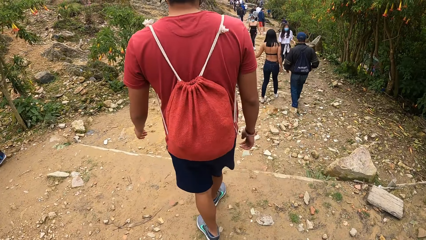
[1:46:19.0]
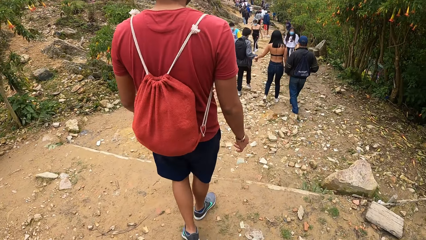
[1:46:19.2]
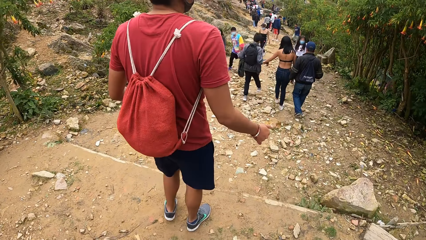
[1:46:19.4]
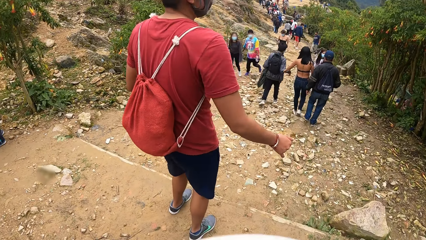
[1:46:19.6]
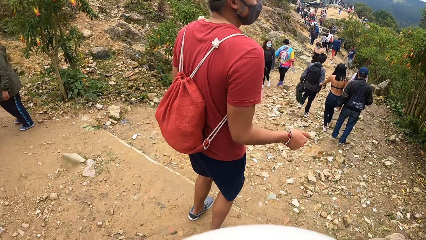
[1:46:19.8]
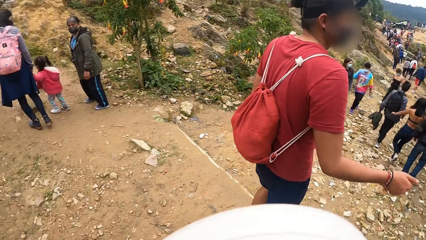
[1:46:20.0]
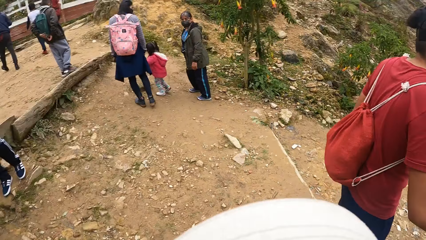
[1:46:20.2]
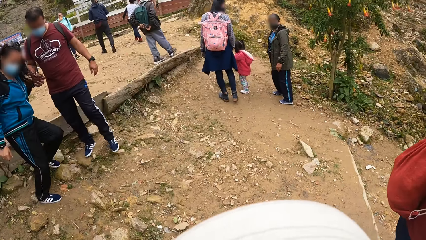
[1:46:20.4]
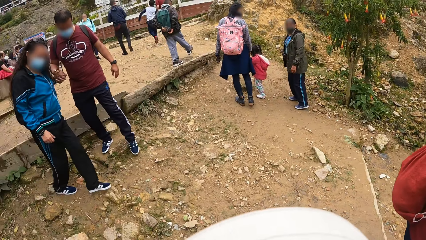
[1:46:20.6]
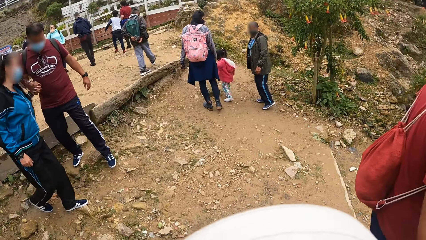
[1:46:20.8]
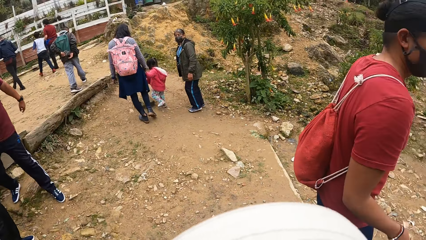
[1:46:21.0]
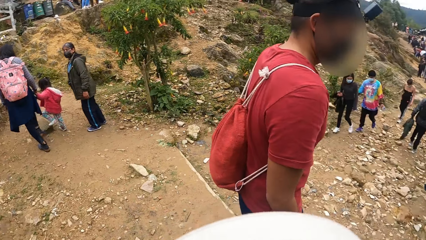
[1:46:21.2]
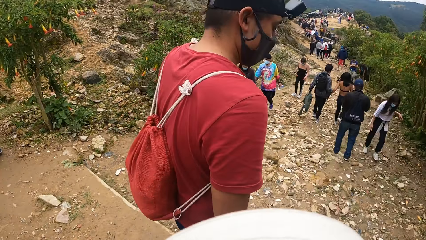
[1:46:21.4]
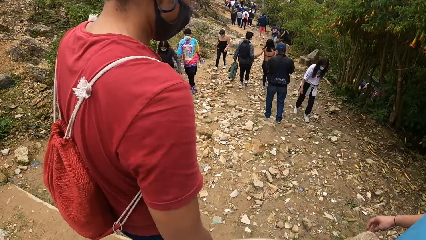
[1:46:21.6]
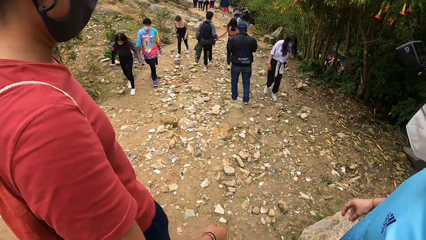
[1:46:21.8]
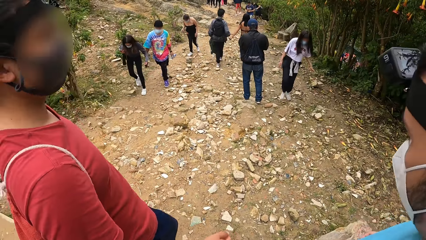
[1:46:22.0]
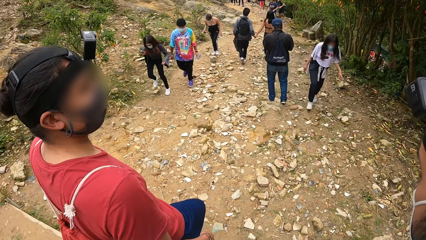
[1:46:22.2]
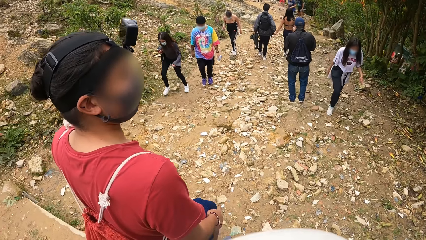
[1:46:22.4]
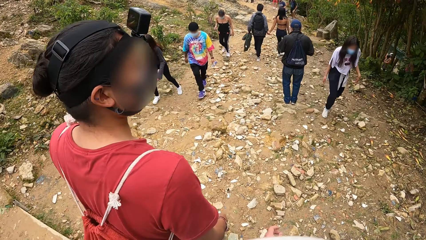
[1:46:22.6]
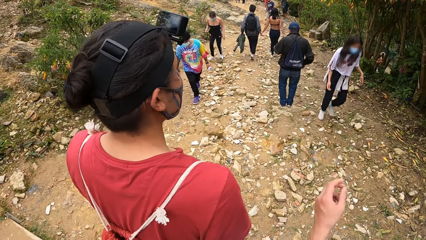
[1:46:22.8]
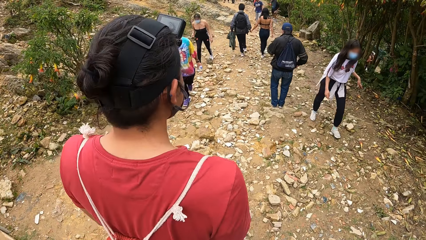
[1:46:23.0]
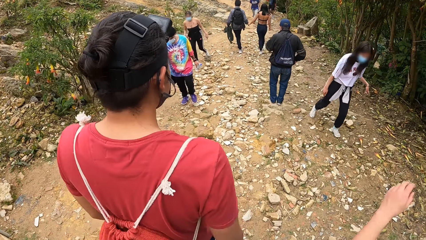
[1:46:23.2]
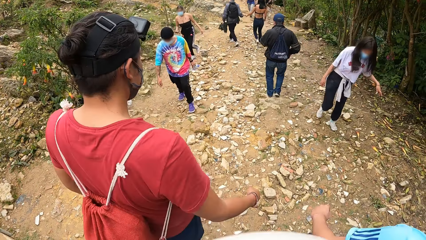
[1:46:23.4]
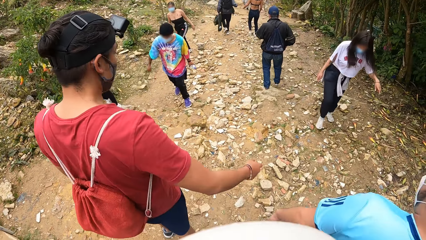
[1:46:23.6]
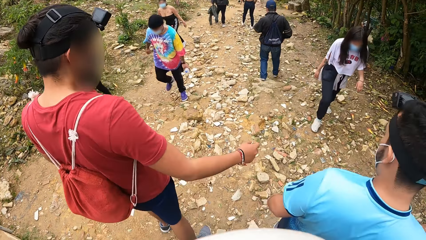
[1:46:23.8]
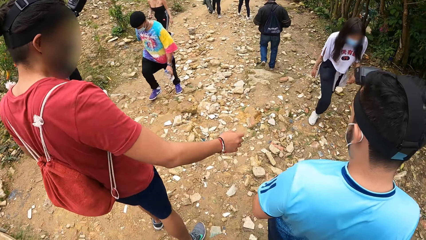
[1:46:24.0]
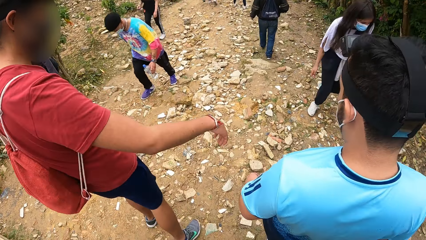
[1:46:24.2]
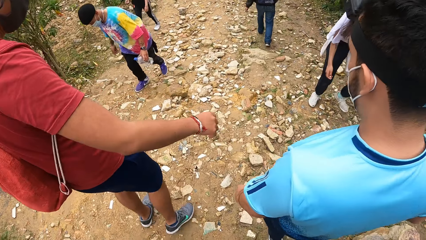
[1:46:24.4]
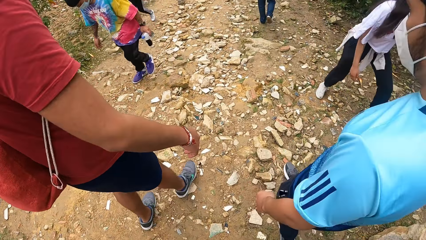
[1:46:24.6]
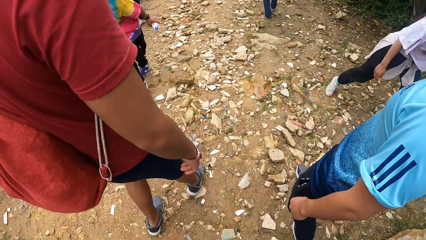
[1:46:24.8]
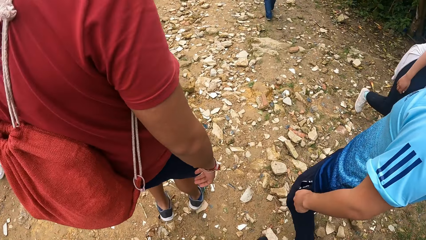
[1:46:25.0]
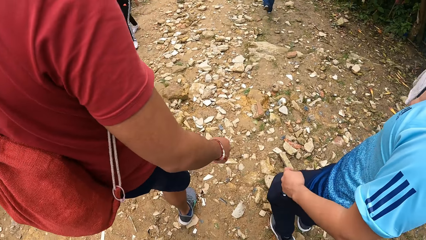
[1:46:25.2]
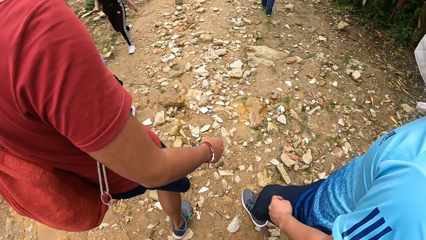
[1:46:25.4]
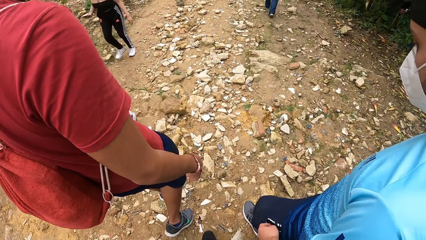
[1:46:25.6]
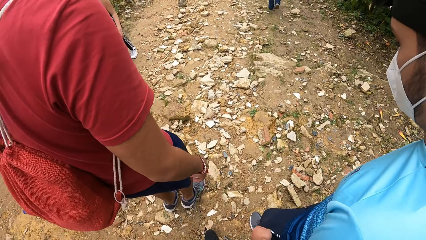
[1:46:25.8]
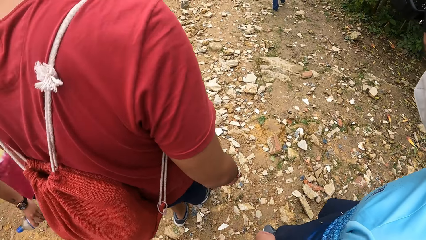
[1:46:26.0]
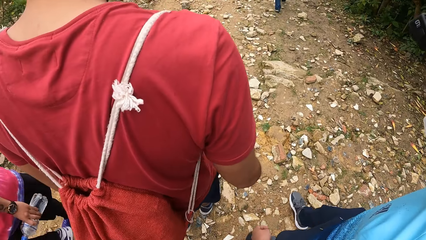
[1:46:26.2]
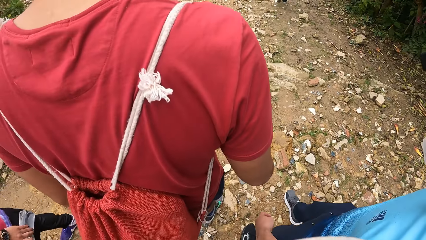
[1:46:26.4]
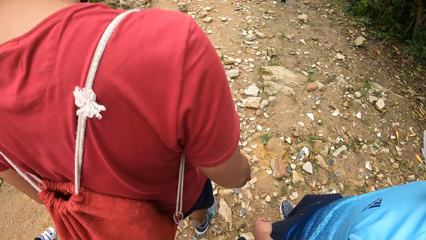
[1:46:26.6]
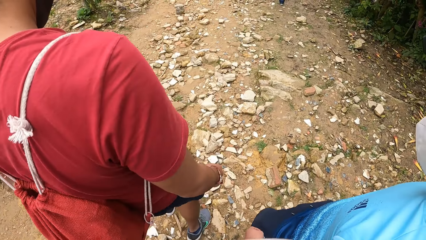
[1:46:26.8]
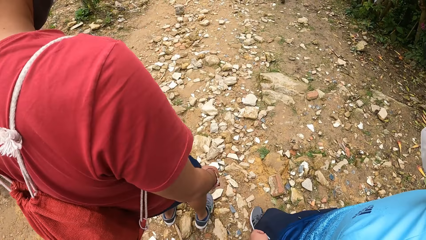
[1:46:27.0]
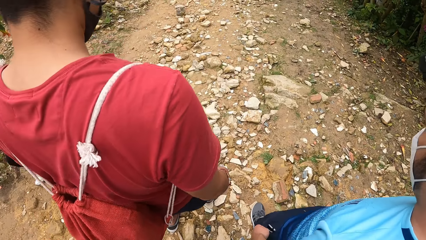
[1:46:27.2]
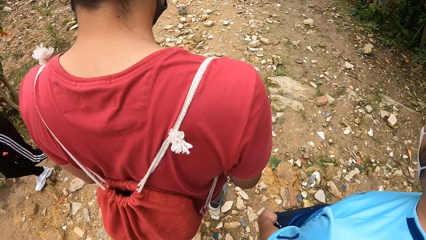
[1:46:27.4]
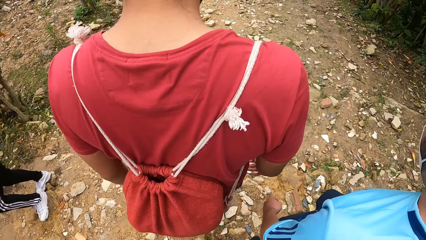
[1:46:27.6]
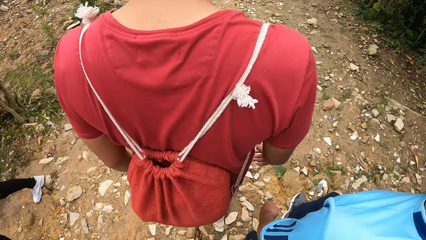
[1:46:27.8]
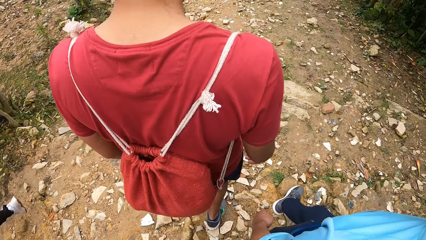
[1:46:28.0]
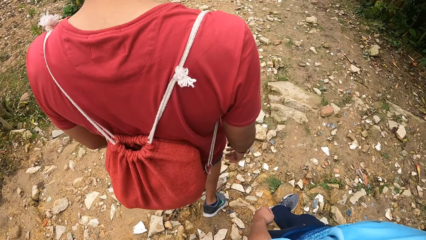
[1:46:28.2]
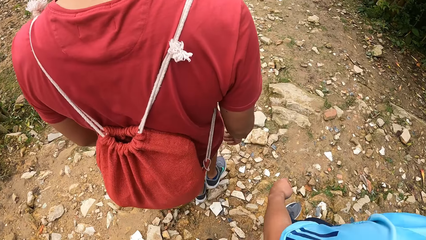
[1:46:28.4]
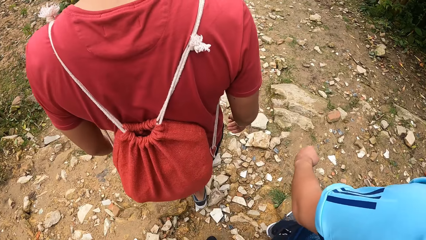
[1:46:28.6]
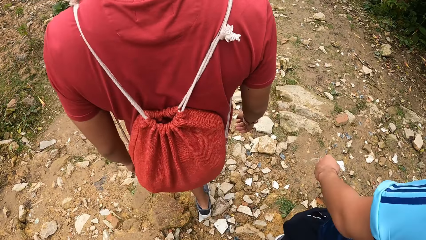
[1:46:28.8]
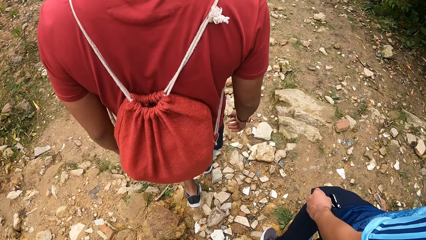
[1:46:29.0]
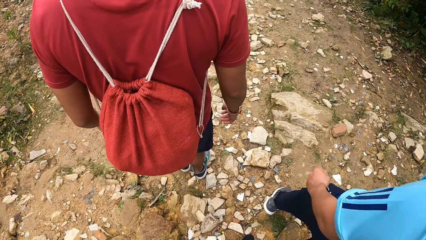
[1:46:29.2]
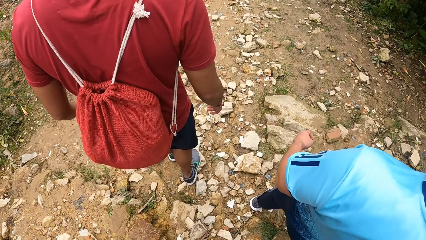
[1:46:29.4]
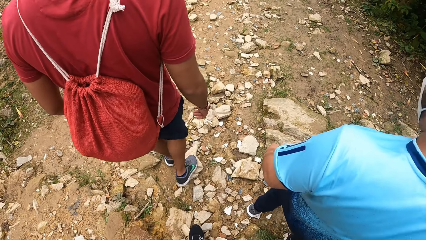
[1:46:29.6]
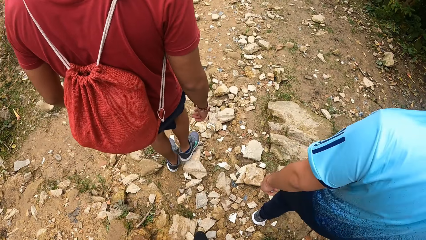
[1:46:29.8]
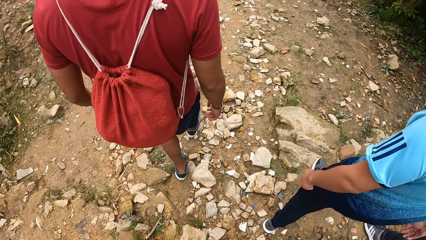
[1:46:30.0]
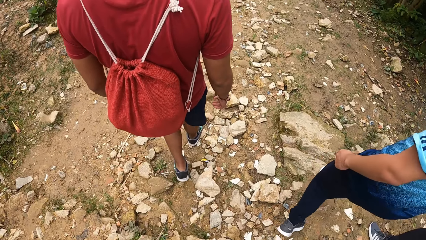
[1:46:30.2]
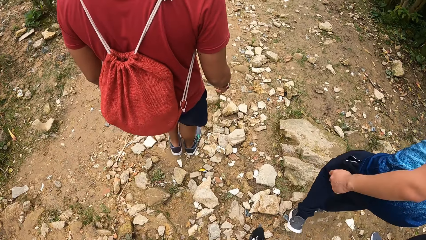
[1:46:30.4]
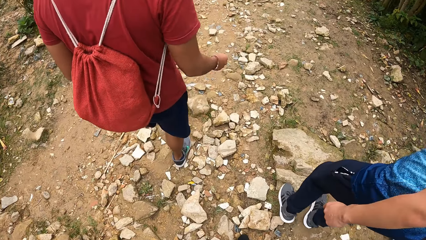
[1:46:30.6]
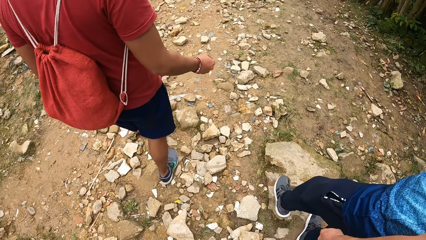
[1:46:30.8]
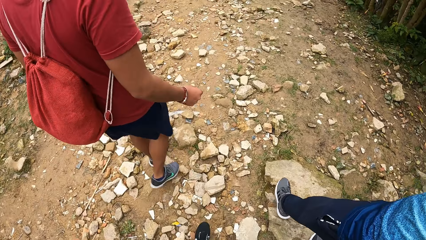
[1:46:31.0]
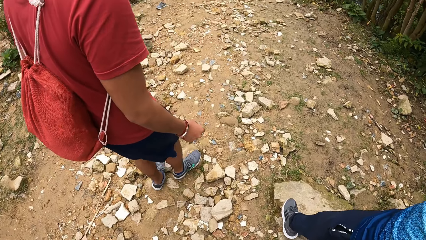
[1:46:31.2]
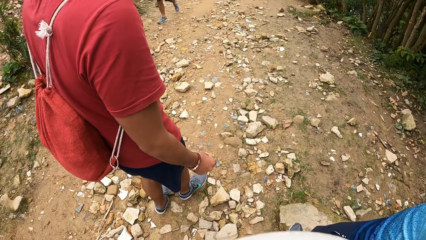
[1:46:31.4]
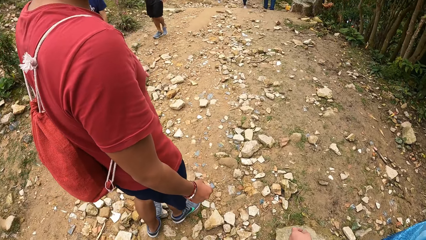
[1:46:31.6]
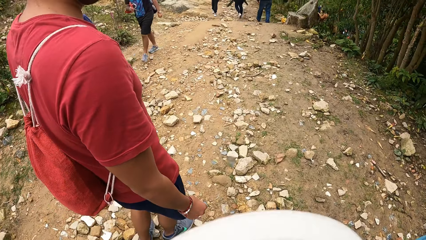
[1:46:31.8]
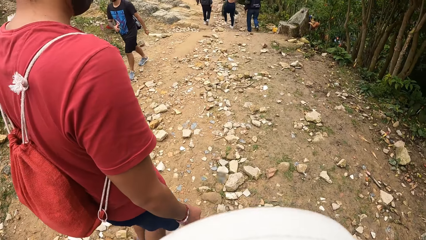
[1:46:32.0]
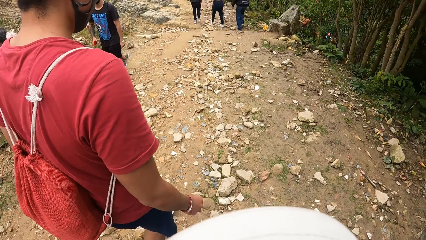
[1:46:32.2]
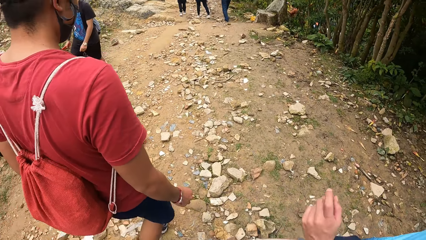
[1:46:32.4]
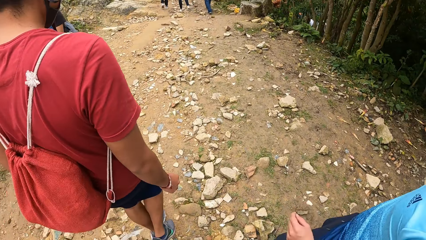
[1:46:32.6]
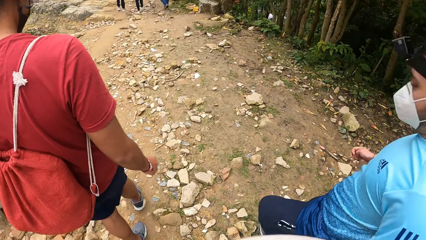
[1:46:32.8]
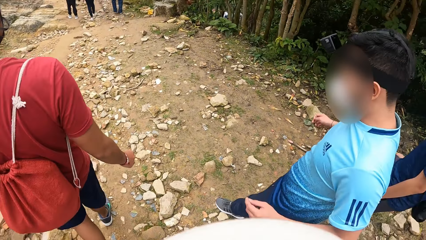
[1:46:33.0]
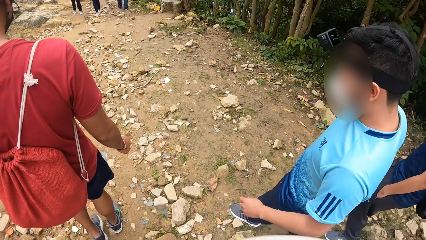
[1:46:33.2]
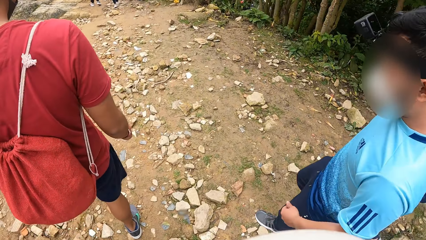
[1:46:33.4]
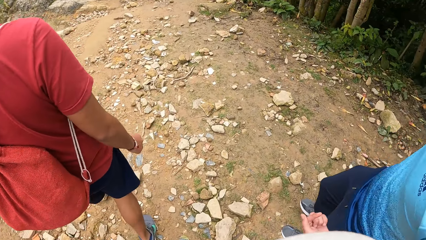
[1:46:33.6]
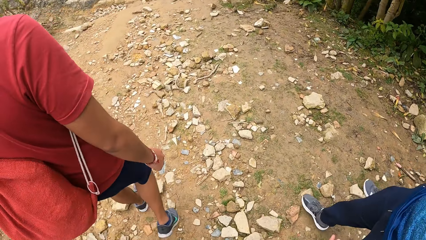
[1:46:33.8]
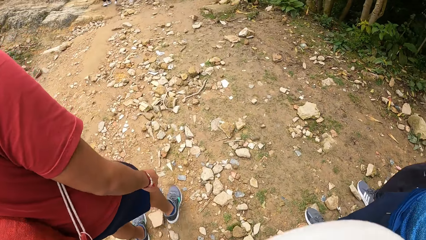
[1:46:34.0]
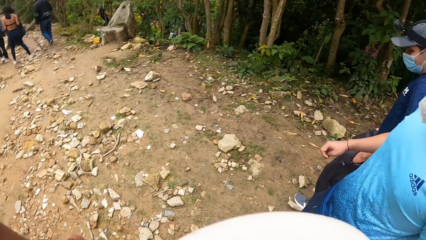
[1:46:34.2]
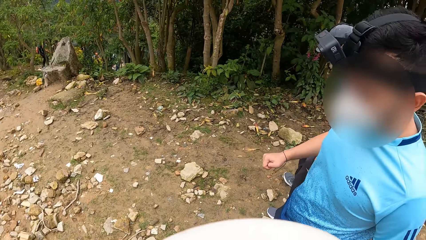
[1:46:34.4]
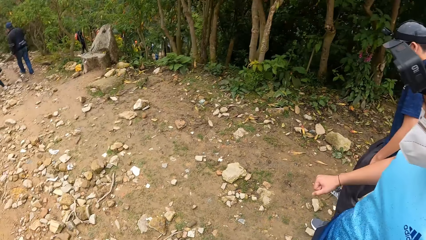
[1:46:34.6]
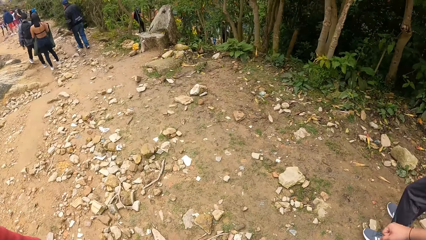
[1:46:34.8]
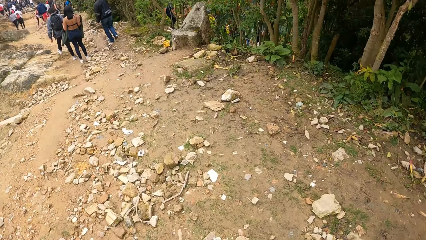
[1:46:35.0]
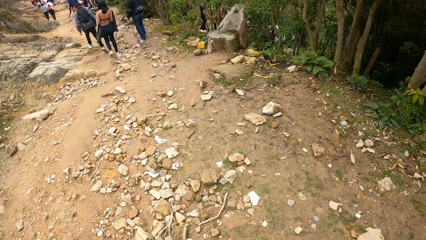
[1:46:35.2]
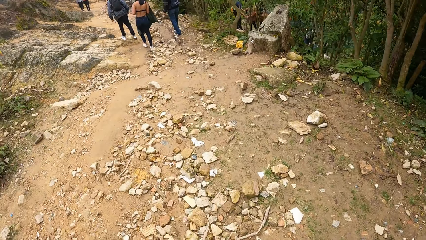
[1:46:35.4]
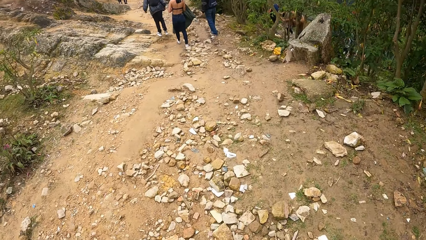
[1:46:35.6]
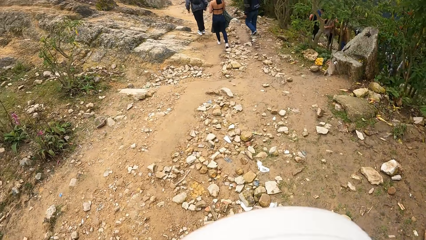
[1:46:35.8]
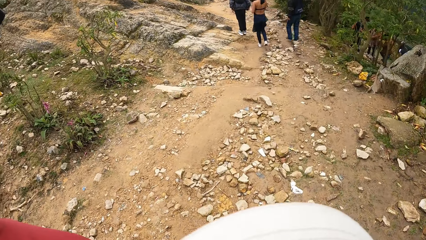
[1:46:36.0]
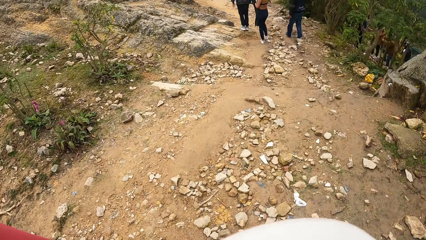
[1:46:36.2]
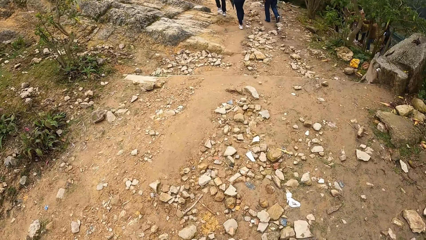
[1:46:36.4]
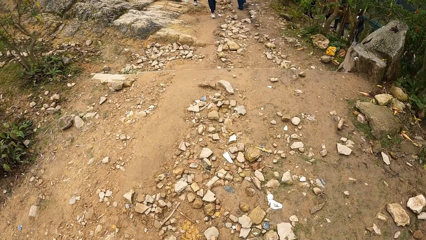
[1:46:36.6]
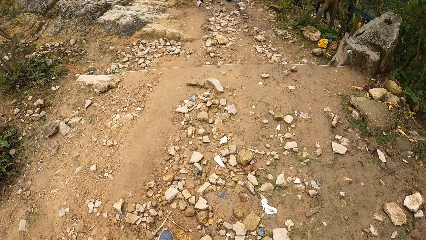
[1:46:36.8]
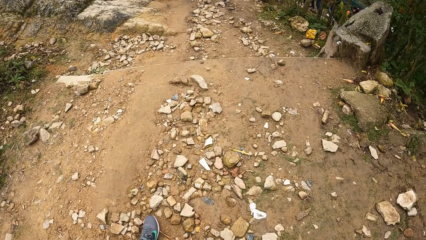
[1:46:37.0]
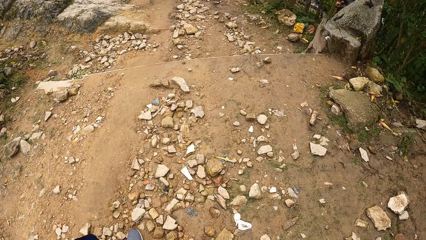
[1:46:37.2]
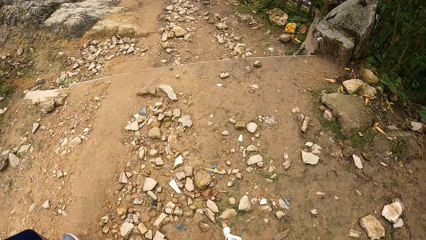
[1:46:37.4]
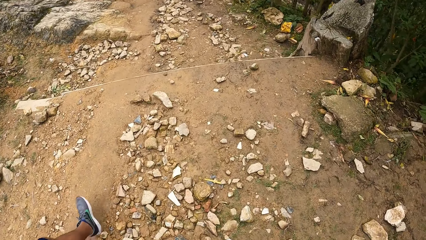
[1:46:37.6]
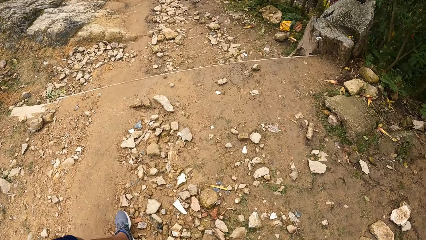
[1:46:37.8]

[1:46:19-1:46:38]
The camera wearer looks around. Two persons walk down a slope.
